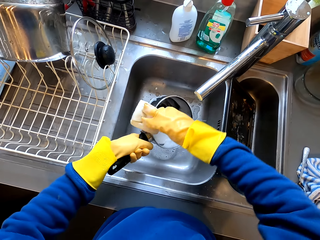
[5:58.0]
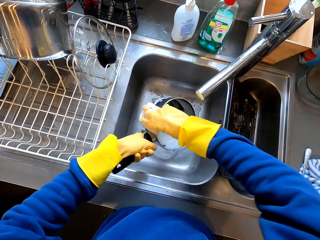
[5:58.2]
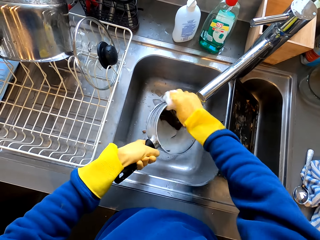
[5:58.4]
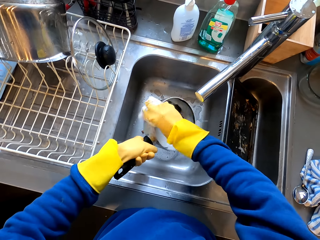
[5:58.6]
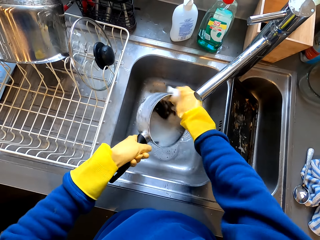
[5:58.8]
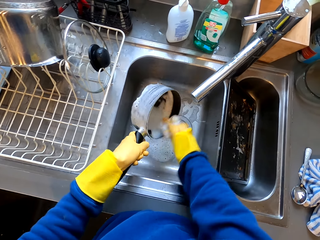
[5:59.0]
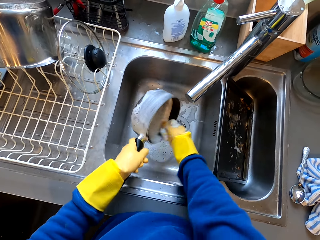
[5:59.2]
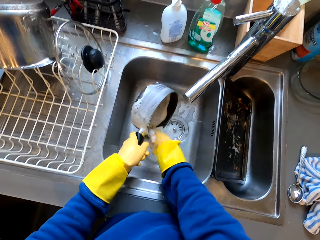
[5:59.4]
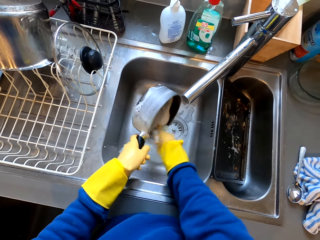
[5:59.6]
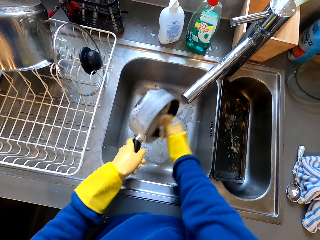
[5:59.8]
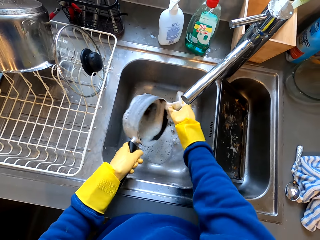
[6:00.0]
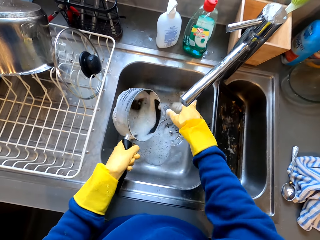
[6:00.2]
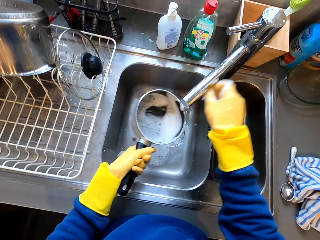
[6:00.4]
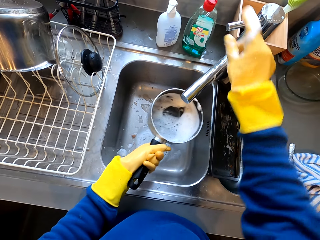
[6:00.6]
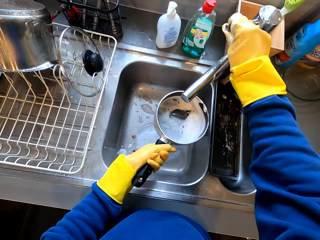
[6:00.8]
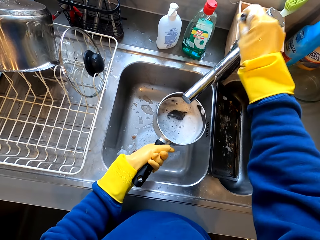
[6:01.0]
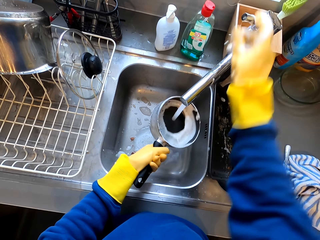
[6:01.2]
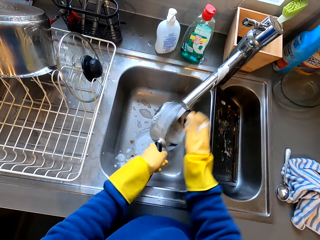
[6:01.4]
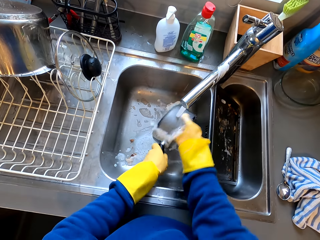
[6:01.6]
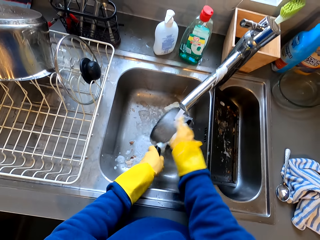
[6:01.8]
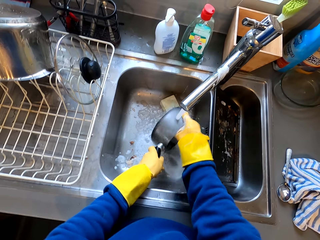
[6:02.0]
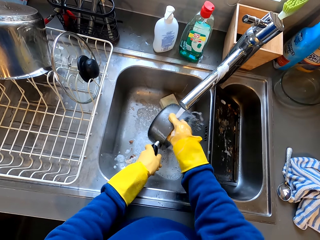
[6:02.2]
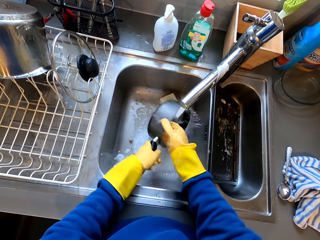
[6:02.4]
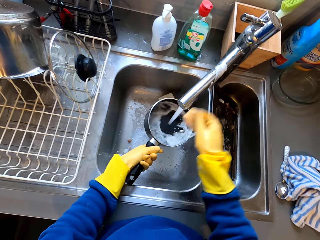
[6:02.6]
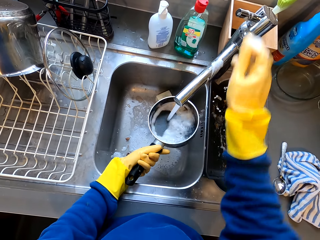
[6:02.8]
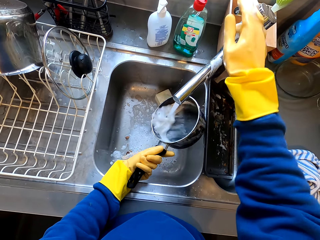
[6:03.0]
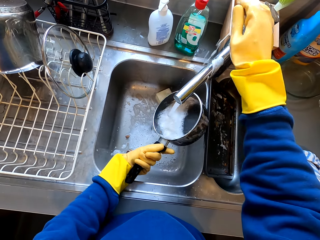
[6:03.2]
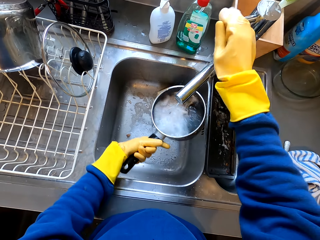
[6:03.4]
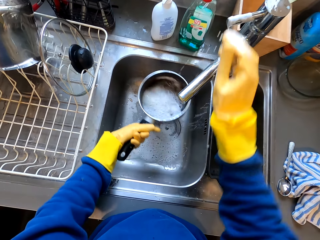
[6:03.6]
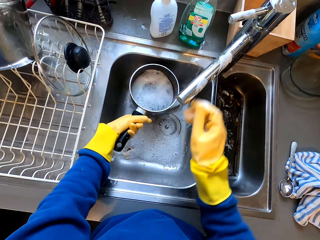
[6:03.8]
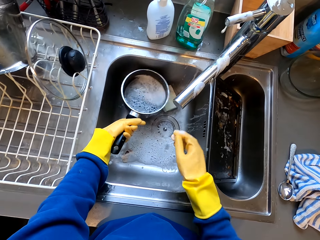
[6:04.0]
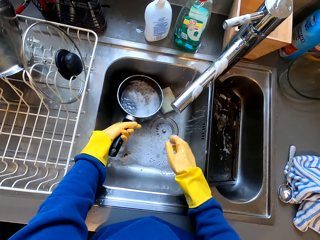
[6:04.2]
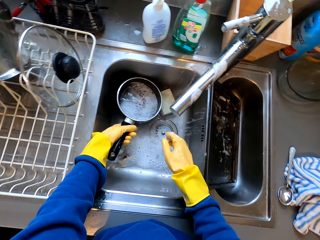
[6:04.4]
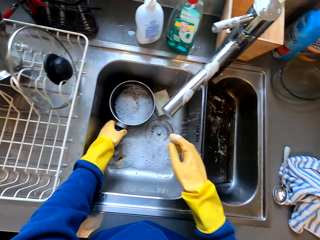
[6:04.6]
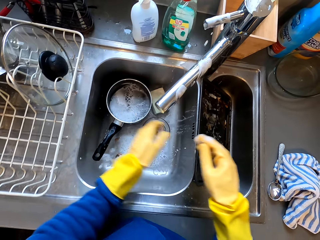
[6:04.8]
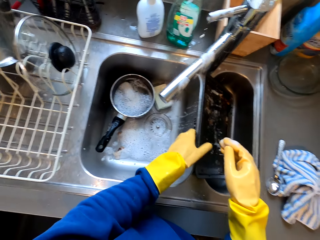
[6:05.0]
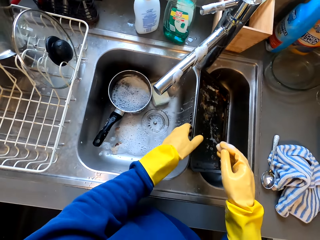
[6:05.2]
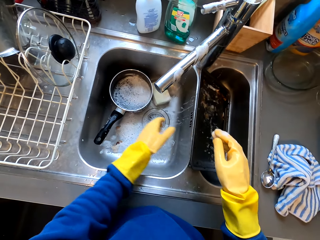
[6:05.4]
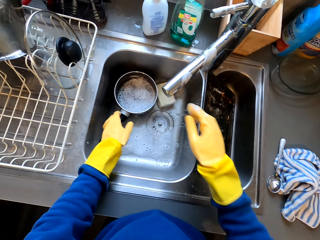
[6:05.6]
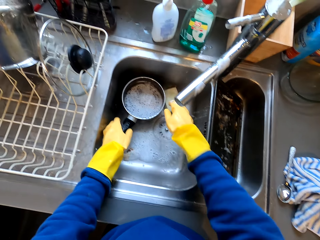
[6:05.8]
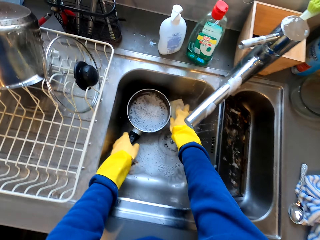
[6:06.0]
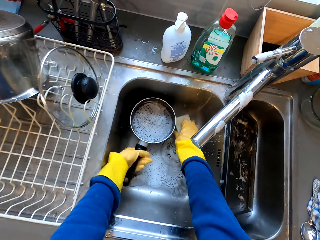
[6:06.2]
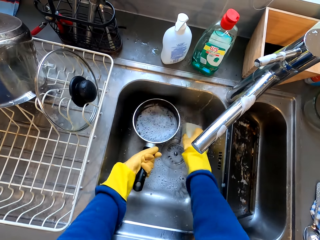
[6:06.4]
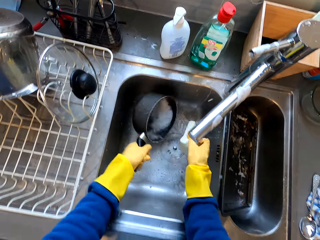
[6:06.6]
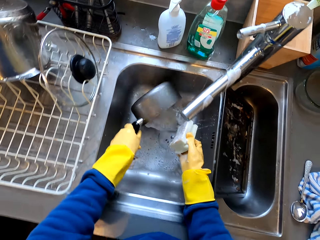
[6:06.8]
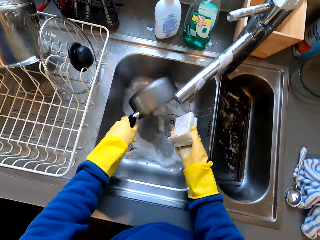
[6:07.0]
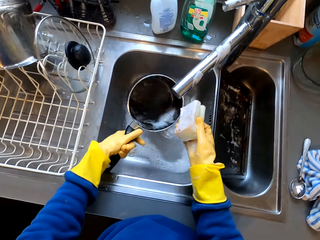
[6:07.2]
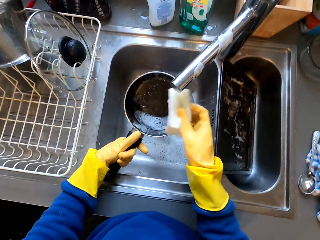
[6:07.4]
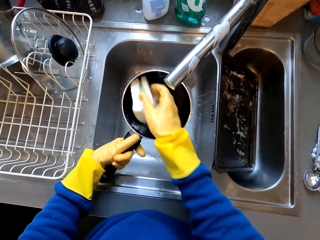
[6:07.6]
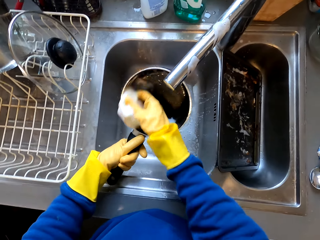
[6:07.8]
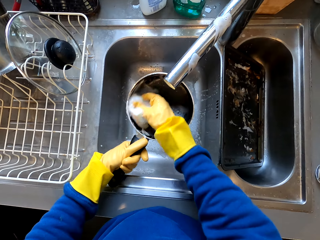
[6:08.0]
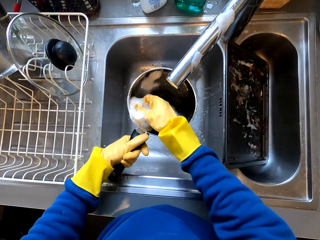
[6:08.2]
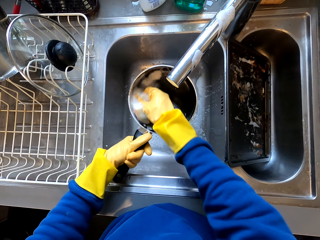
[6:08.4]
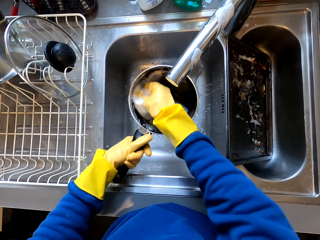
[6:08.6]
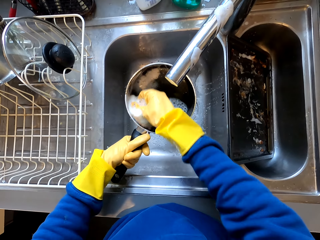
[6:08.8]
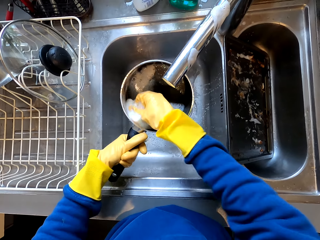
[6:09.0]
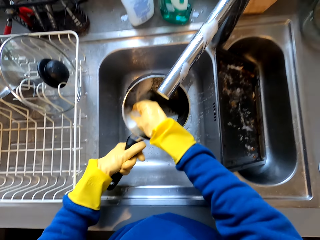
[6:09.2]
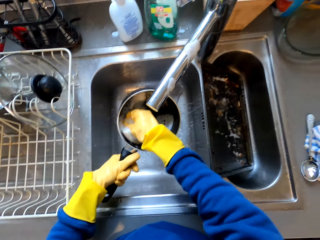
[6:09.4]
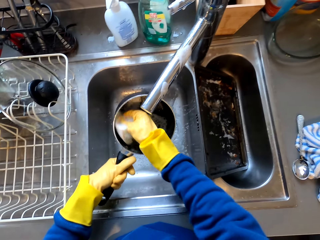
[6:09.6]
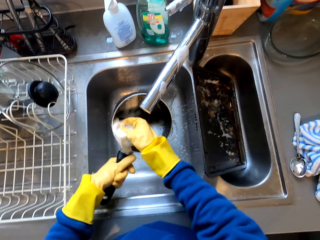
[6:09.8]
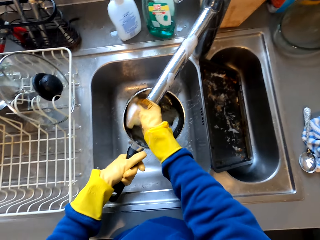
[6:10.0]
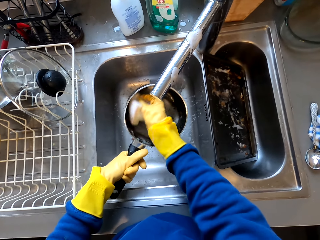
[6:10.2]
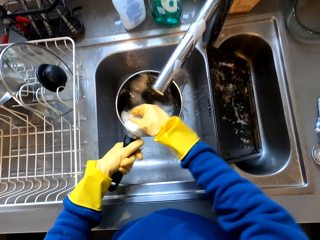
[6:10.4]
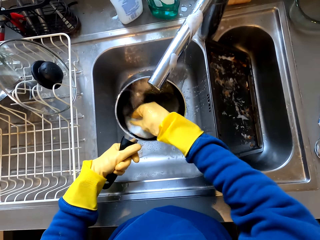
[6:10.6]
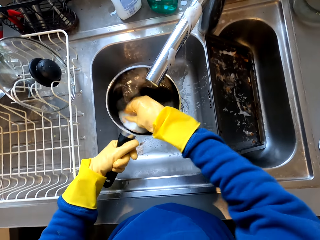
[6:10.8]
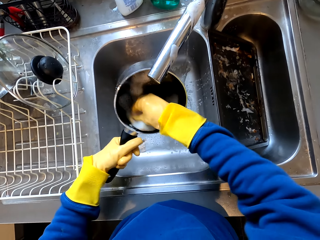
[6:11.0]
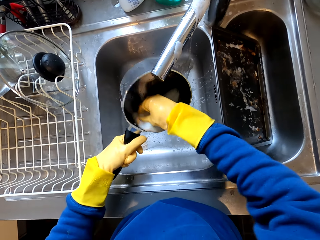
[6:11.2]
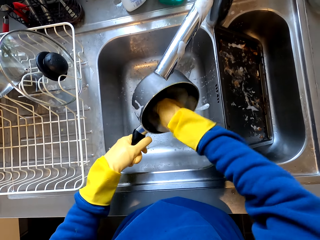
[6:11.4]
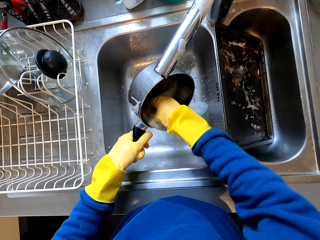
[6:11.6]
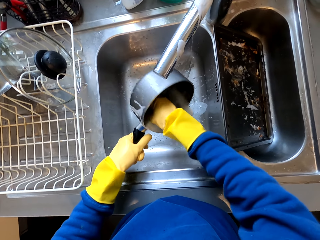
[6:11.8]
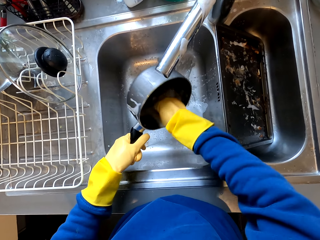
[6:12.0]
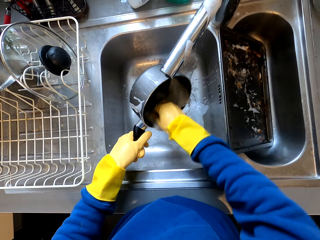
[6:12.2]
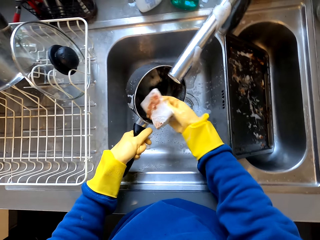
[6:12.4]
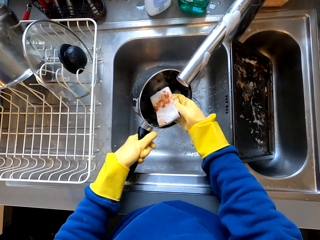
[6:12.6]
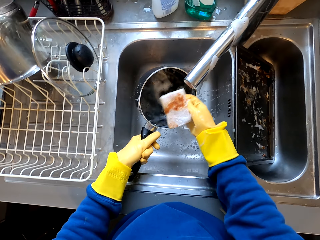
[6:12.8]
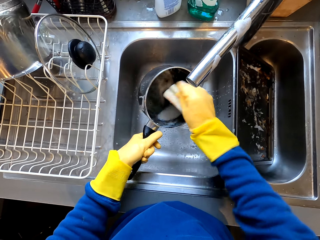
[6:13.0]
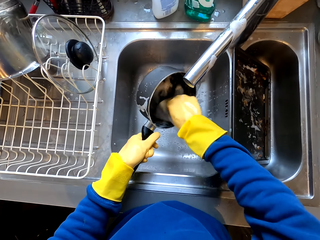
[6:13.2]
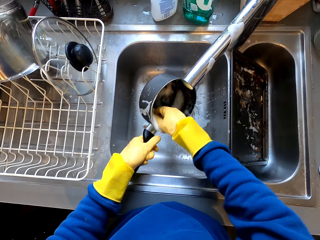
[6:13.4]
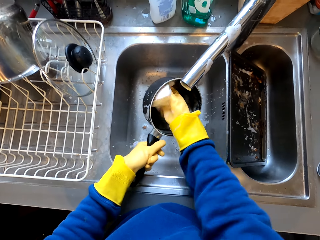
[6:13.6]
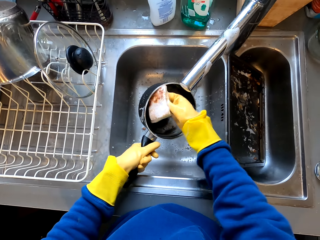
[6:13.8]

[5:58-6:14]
The camera wearer turns on the tap. They rinse the pan with both hands. They turn off the tap. They hold the tap with the right hand. They put the pan in the sink. They wash the pan with a sponge with both hands. They hold the tap with the right hand.

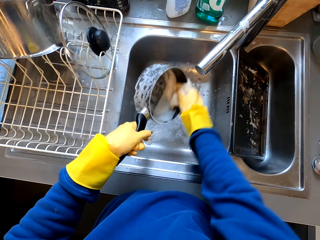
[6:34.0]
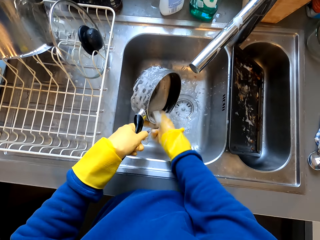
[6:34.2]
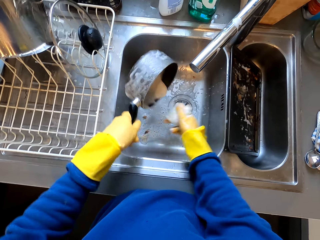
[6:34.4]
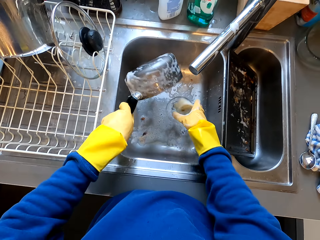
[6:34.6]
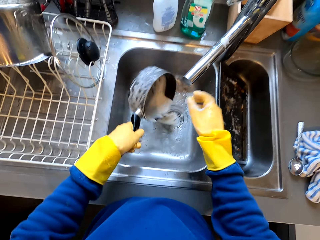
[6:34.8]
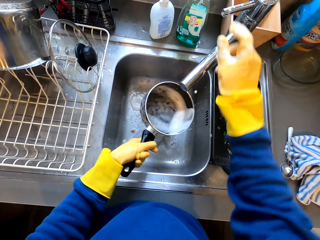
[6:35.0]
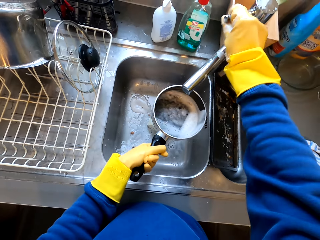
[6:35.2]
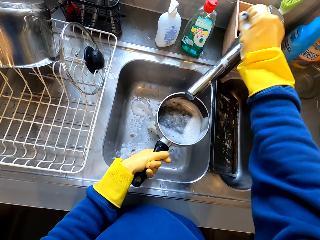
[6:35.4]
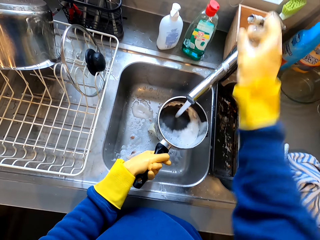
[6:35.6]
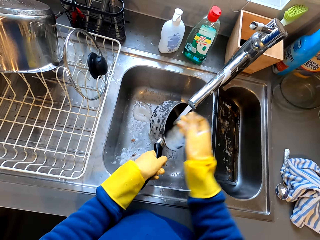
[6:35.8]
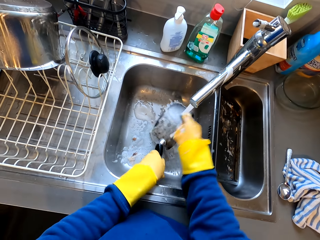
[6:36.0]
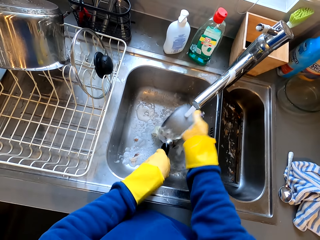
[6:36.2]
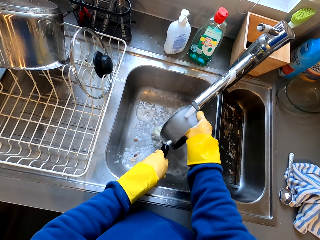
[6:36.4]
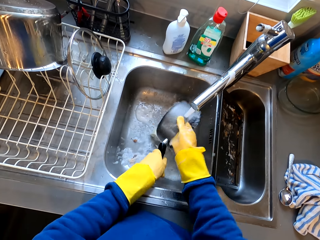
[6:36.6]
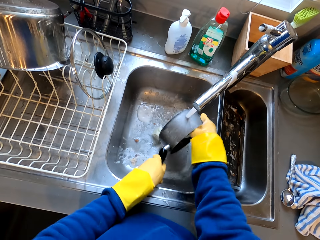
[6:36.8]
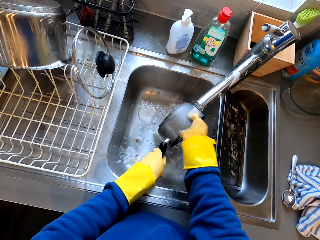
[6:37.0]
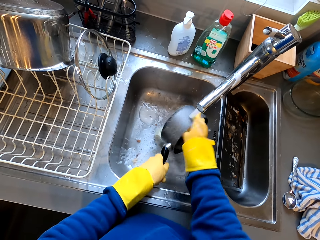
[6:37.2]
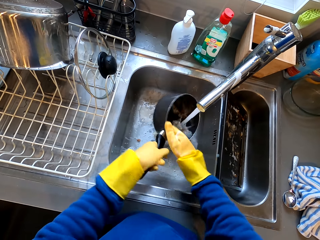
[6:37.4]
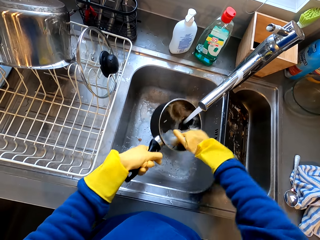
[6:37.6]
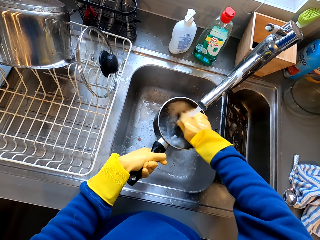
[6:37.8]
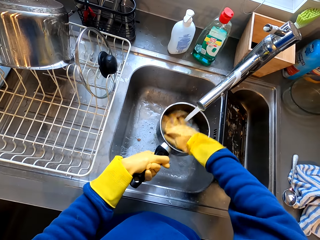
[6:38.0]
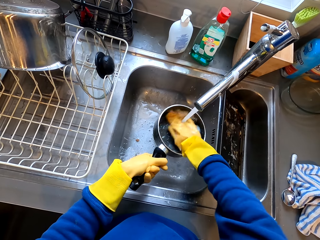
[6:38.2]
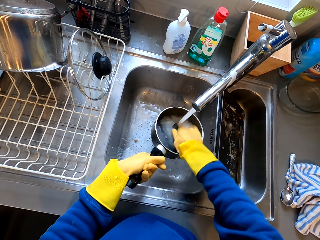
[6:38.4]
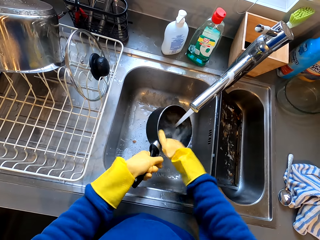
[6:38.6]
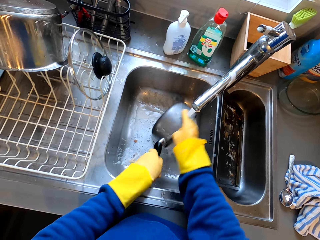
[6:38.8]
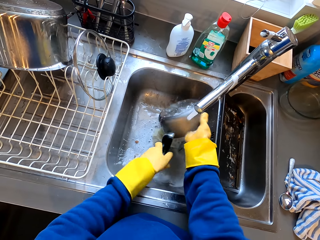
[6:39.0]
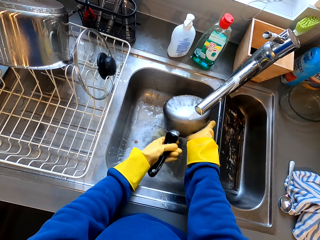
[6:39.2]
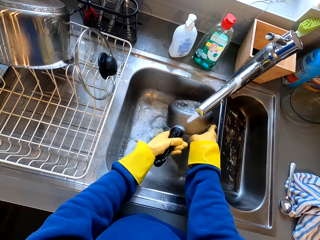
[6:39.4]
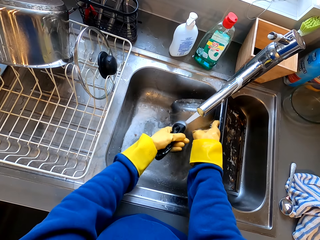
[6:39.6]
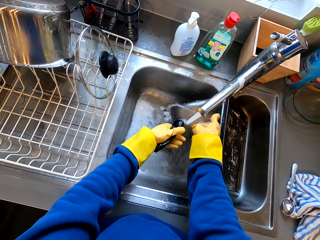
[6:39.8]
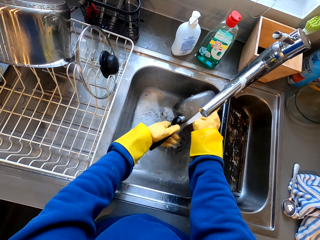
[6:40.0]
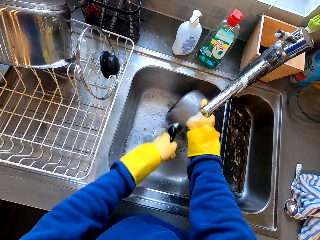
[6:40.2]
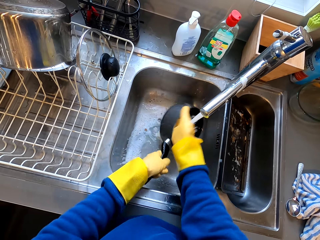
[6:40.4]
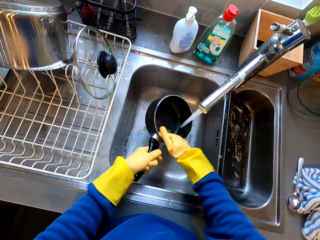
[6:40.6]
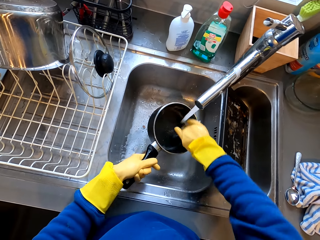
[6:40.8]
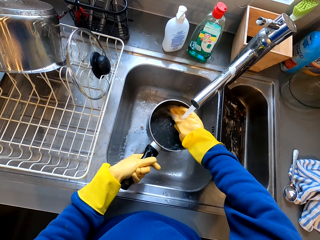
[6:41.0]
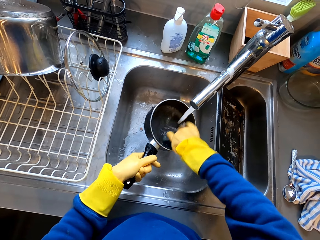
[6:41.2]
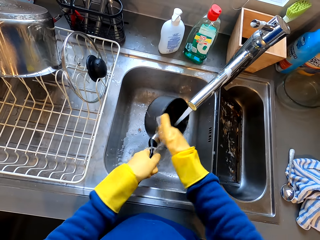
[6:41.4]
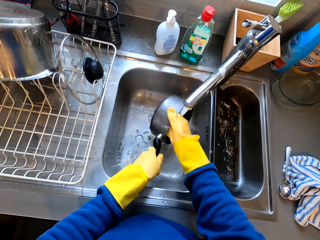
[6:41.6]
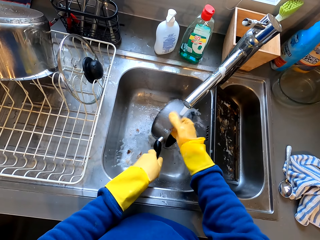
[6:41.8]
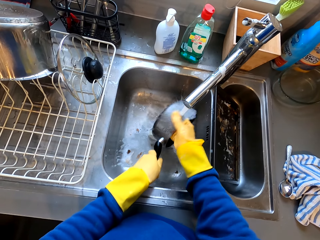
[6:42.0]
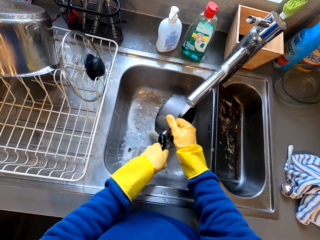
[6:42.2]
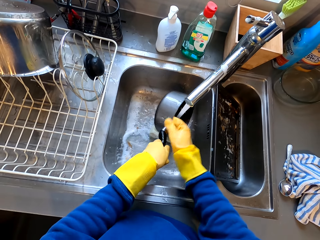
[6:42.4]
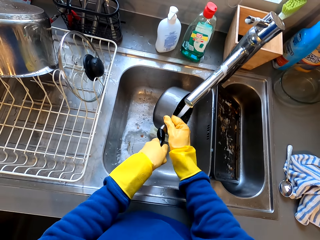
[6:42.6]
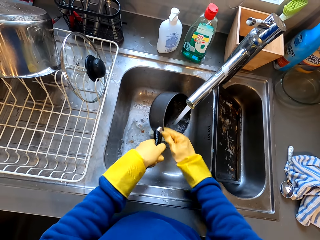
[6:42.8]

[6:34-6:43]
The camera wearer turns on the tap. They rinse the pan with both hands. They hold the tap with the right hand.
